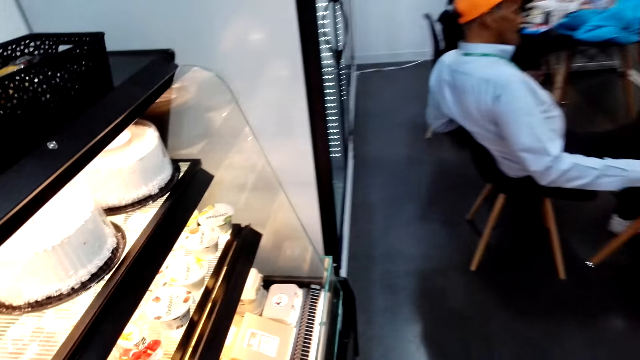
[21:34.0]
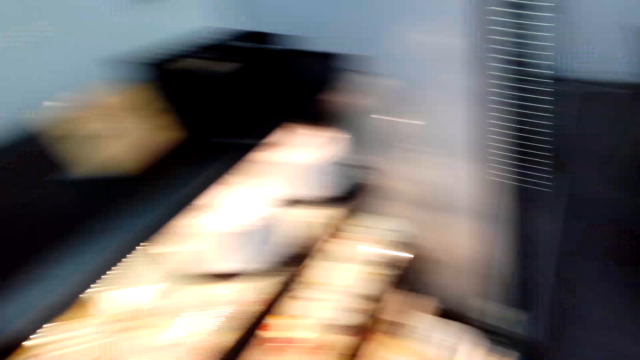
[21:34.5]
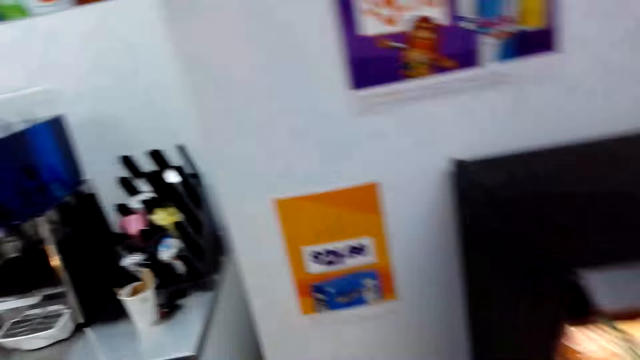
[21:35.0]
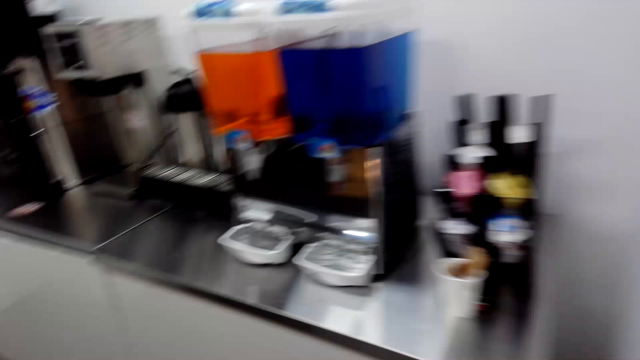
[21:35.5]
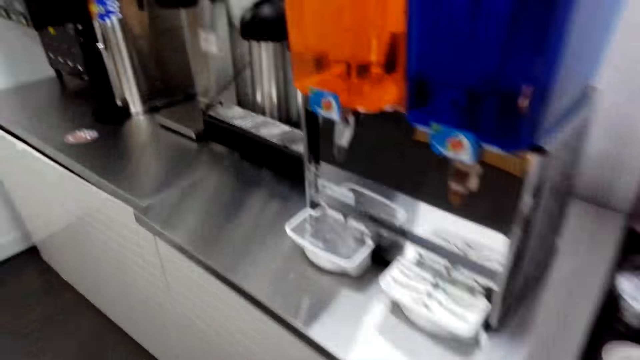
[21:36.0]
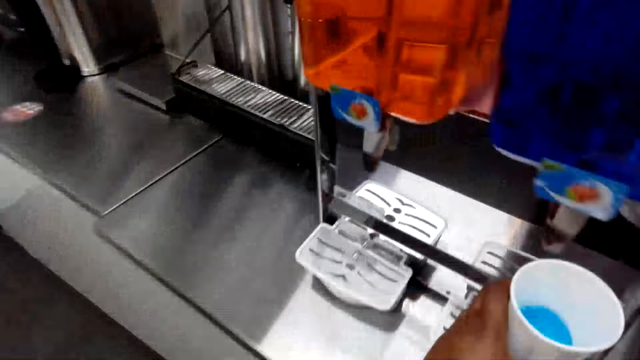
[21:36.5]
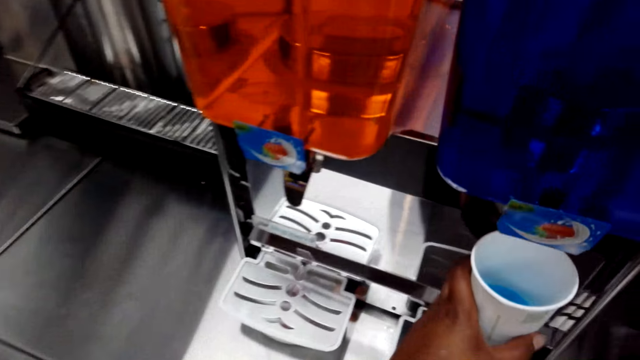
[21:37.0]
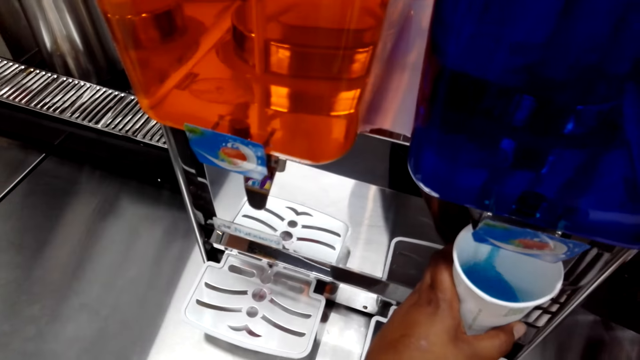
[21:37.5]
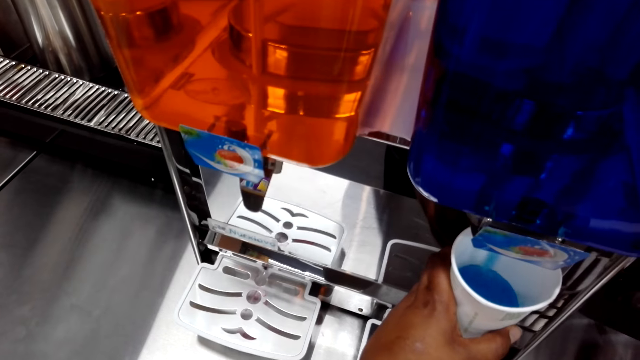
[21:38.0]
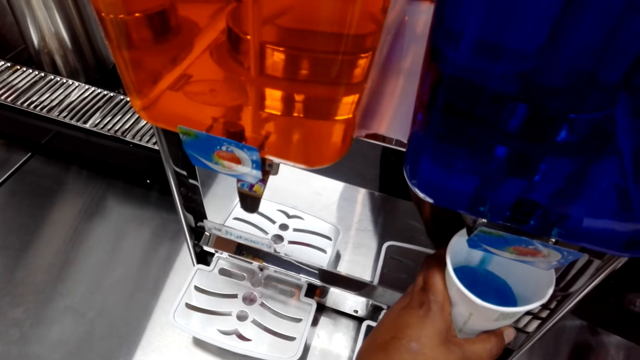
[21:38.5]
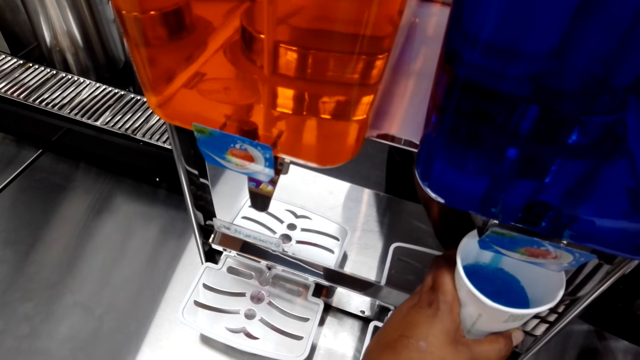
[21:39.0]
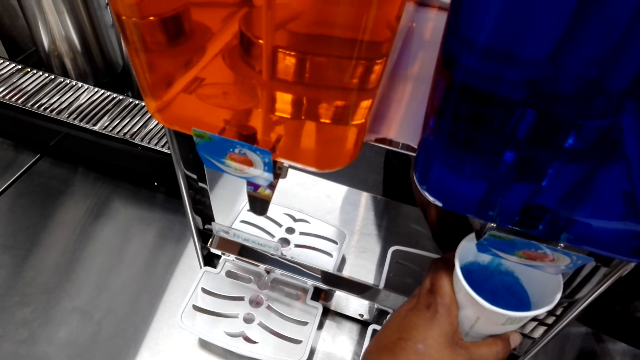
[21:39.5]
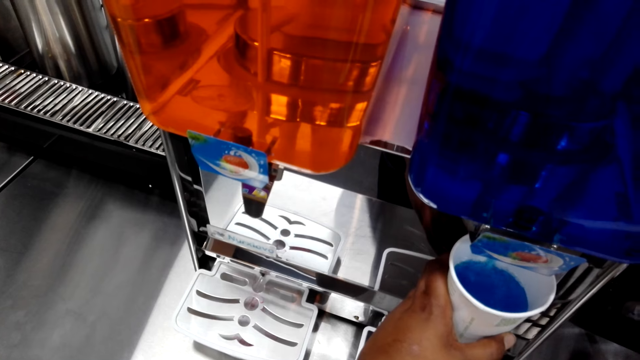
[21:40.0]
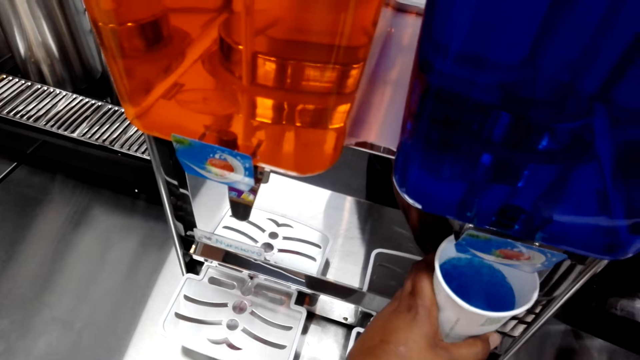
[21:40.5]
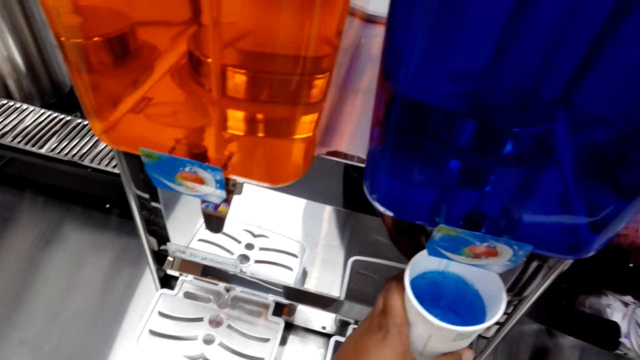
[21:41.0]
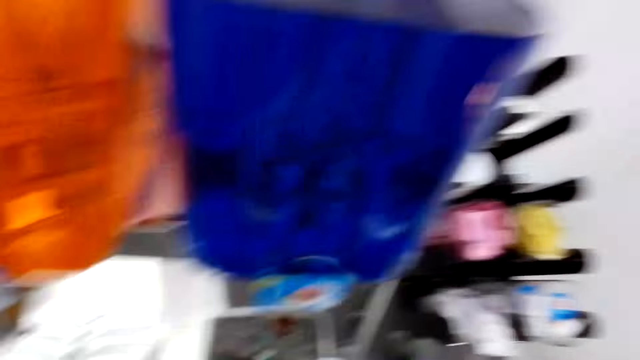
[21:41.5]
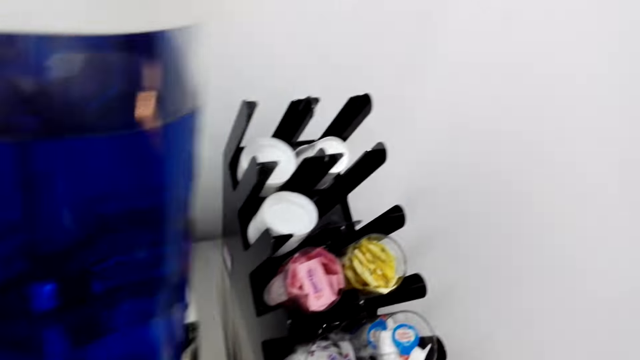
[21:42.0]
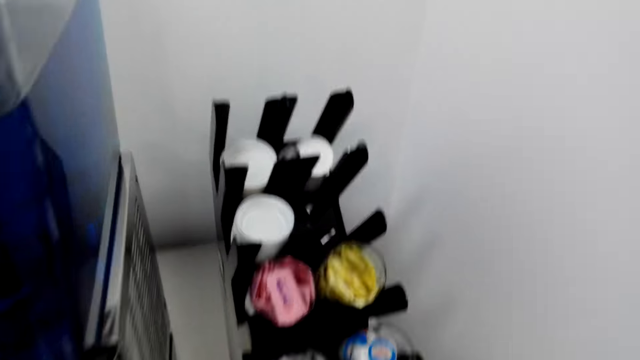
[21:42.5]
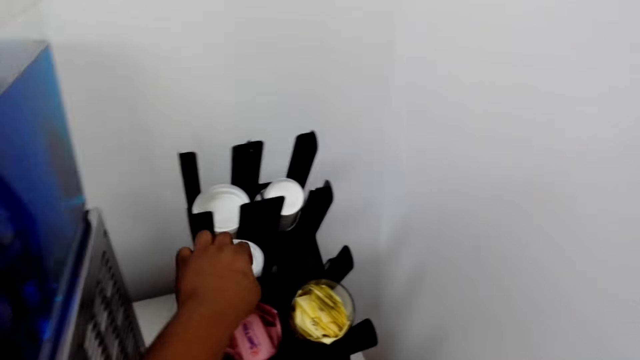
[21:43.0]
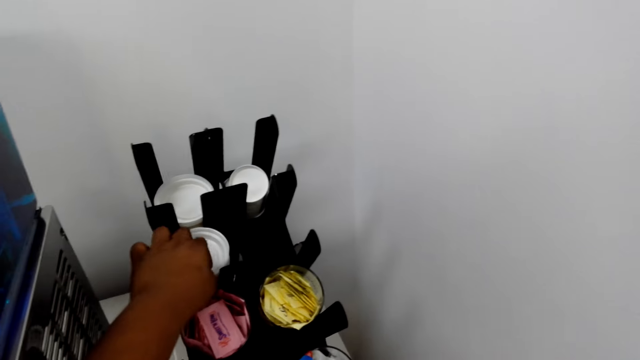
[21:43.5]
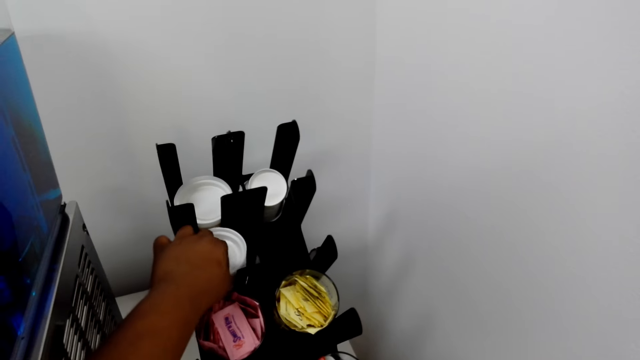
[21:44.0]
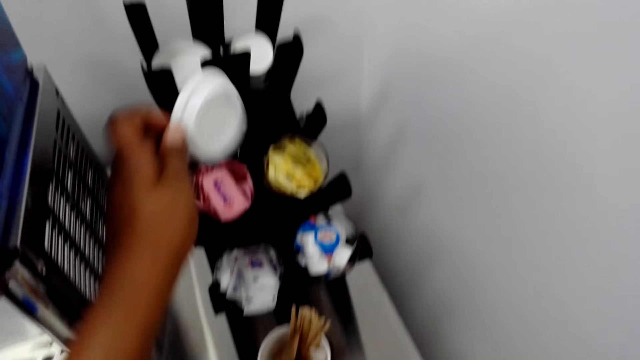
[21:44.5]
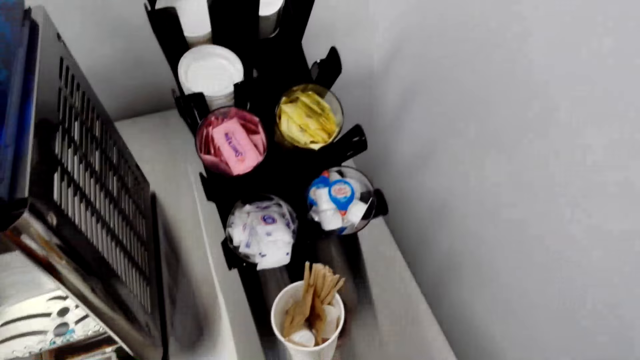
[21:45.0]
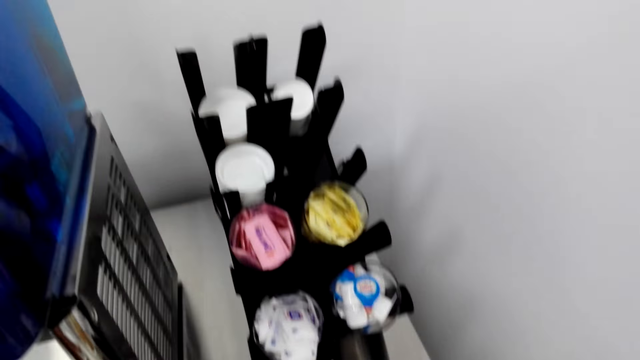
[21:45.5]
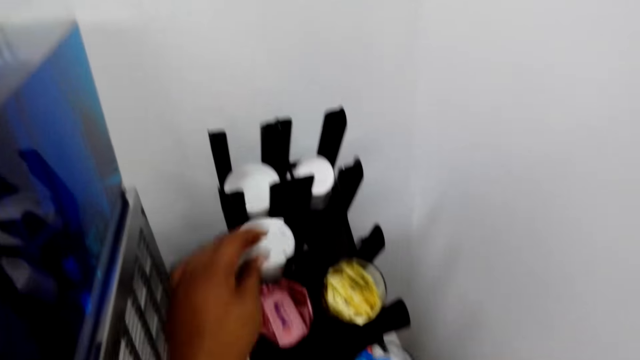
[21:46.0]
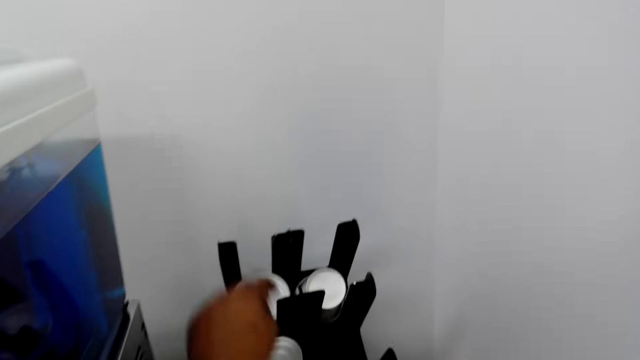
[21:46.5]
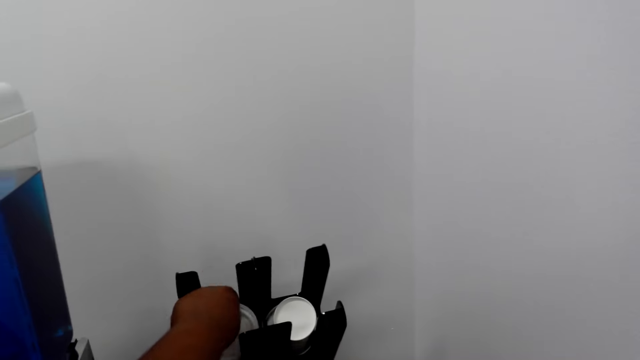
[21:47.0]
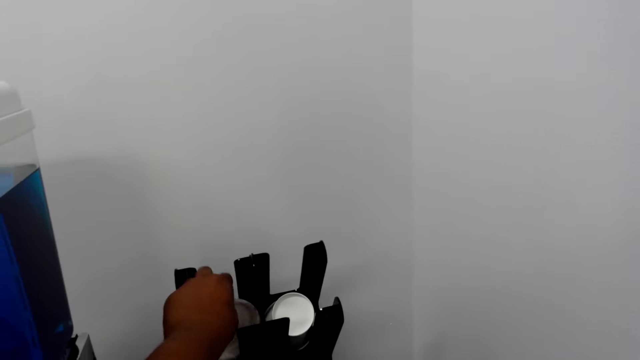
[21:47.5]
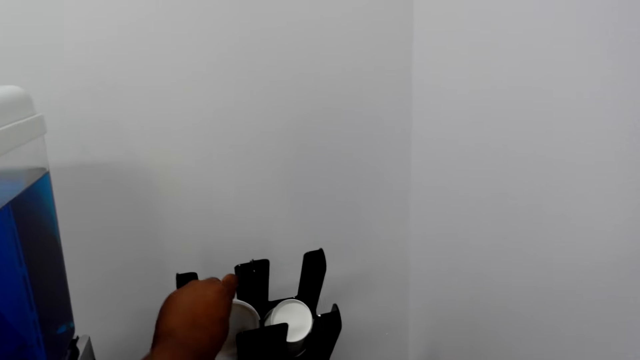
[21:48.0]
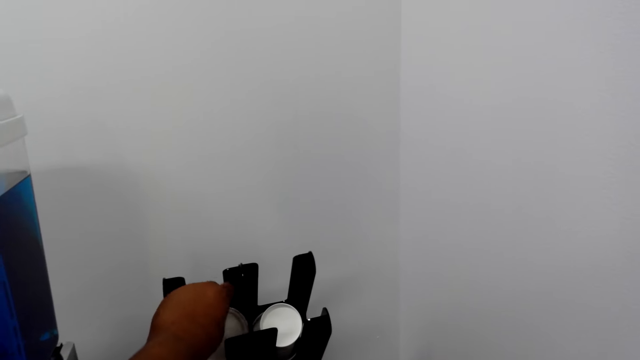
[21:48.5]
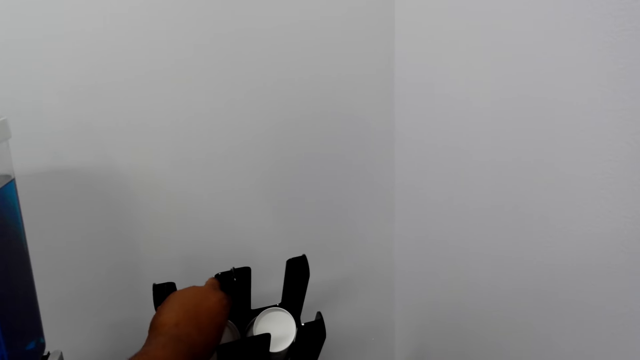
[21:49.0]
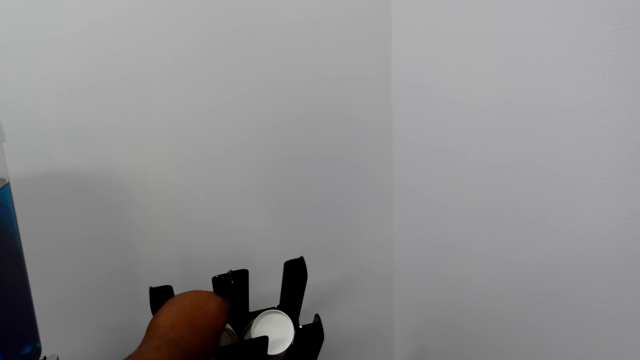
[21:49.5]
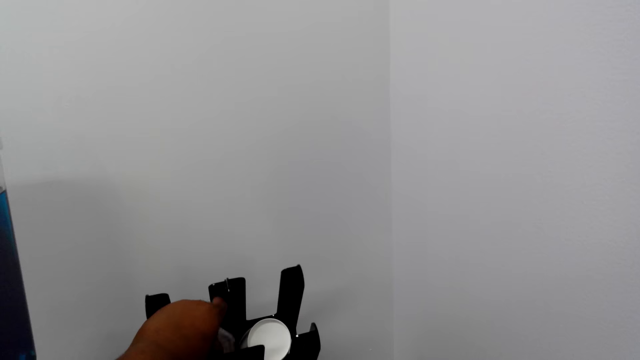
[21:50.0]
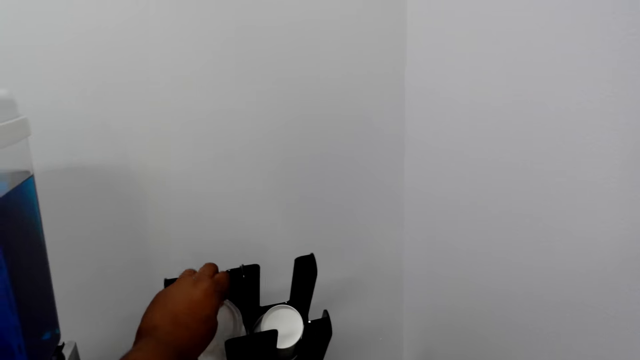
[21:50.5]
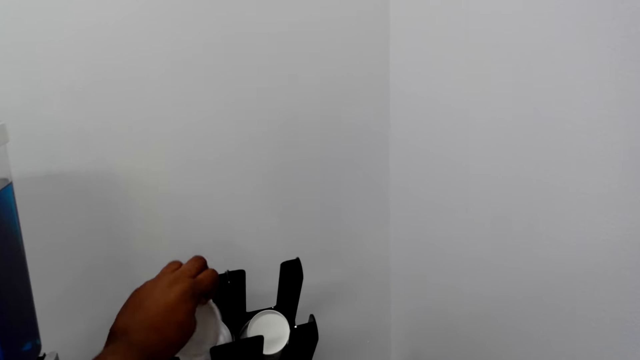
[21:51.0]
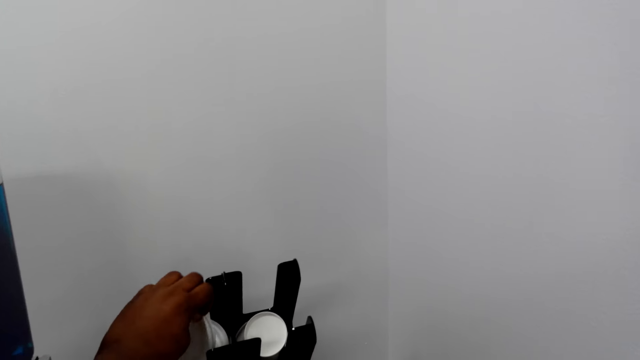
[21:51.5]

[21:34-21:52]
The camera wearer fetches some drink from the dispenser. They fill the cup with soda. They walk around the shop. They pick up the lid from the rack. They drop the cup lid. They pick up the cup lid.

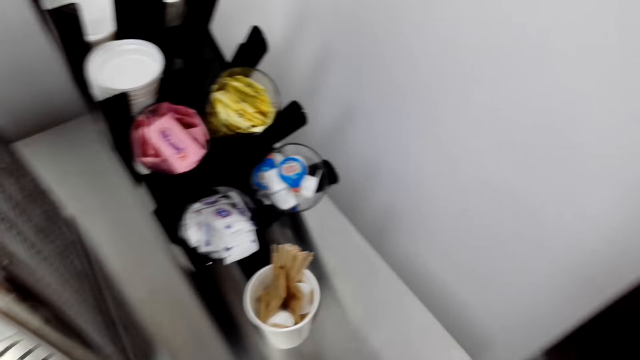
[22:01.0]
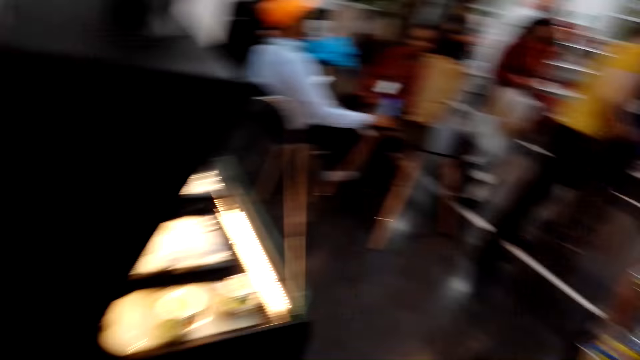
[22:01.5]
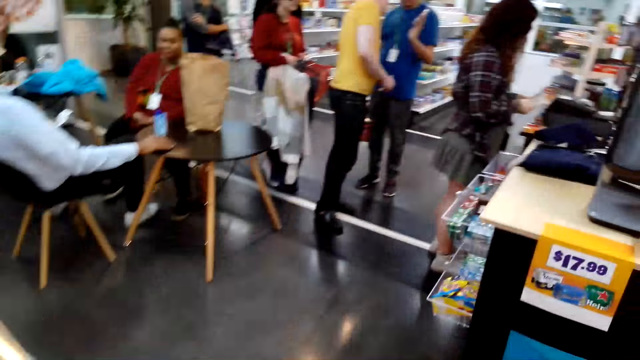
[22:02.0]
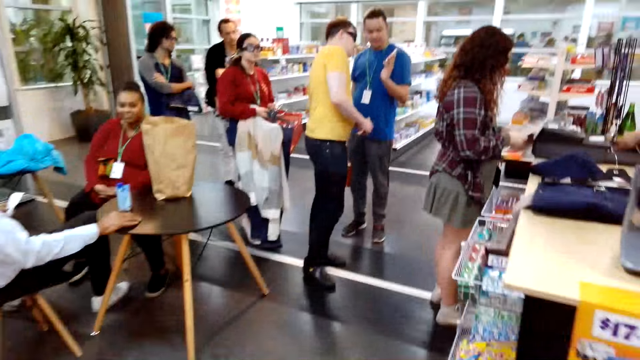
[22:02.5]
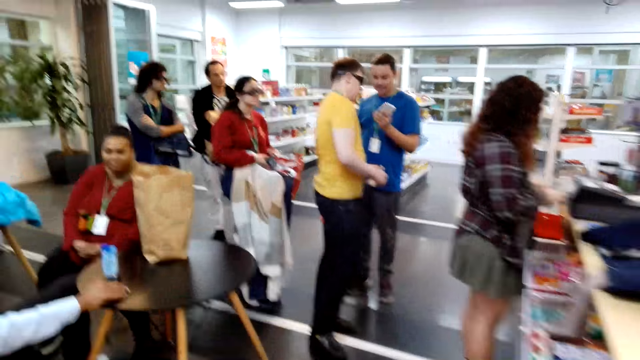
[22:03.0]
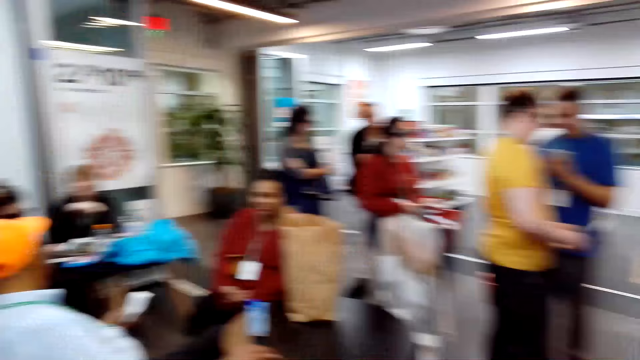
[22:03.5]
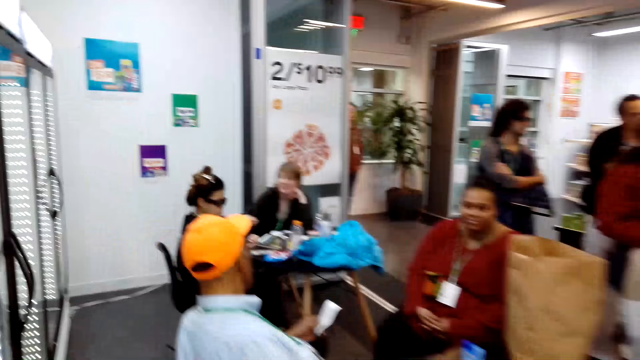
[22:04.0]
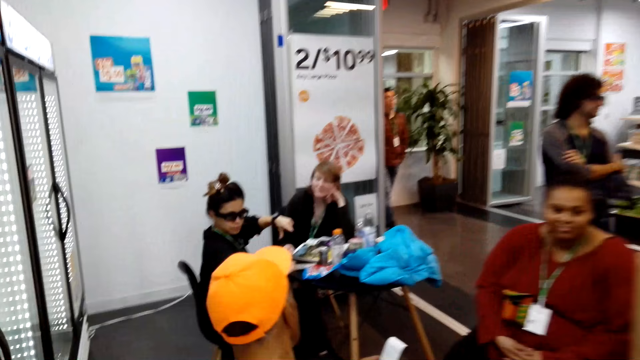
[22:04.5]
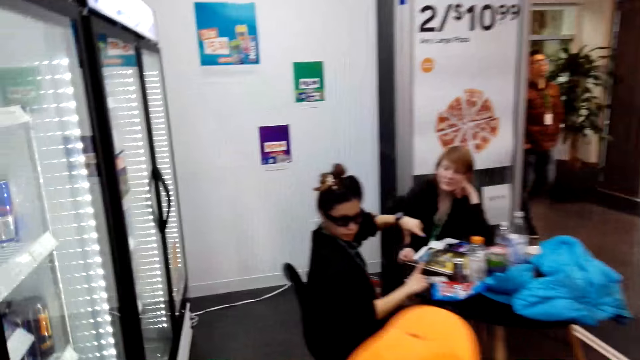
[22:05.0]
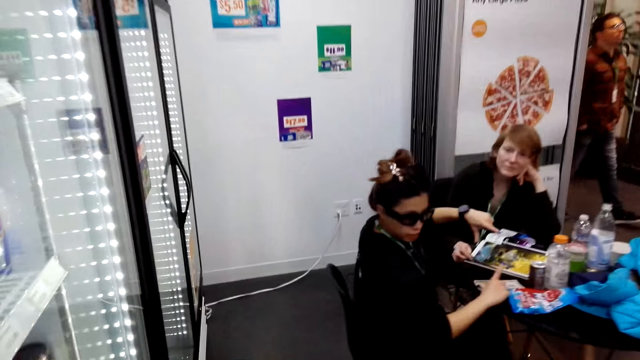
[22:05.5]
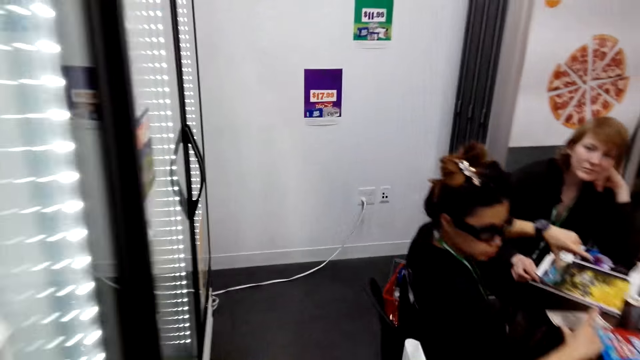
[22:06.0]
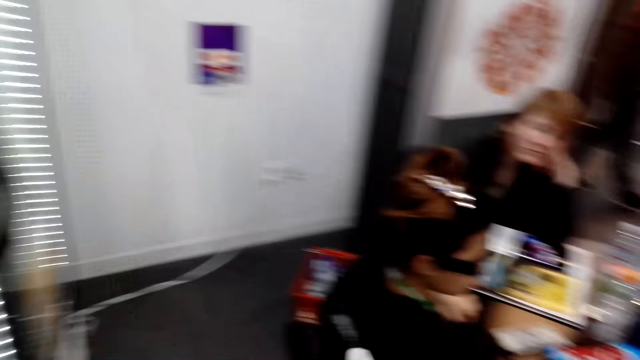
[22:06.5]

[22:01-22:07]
The camera wearer walks around the shop to the queue.
